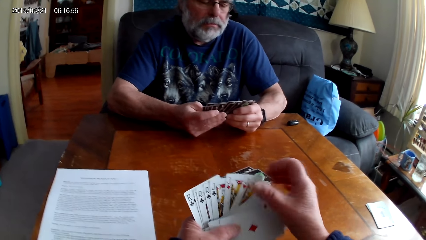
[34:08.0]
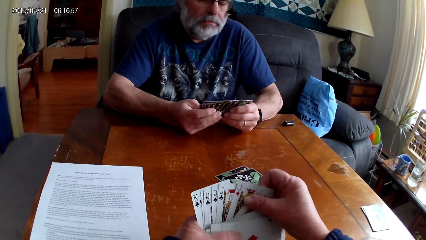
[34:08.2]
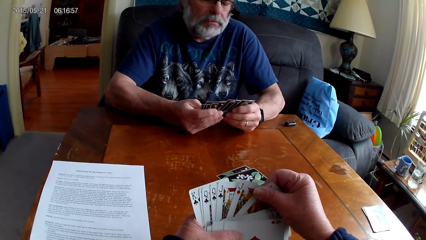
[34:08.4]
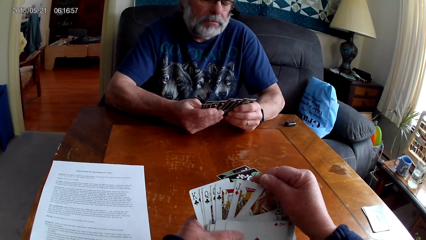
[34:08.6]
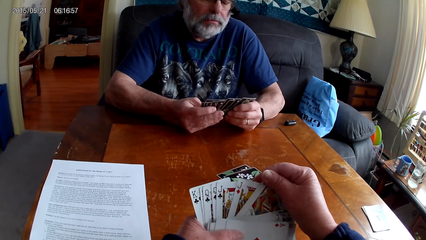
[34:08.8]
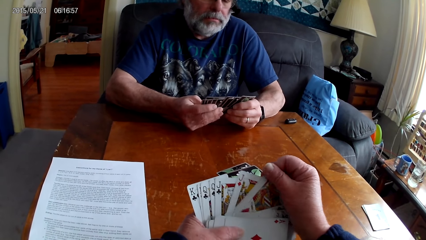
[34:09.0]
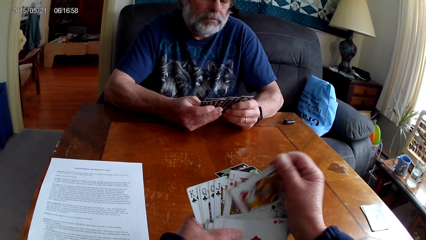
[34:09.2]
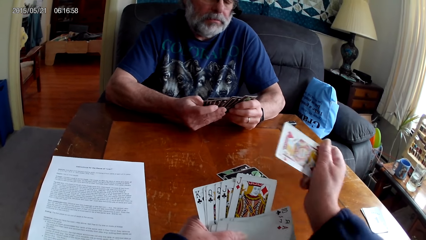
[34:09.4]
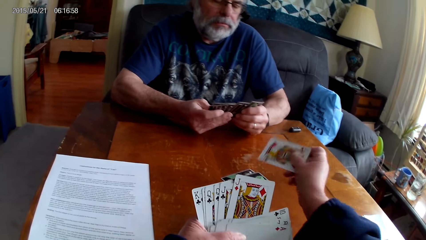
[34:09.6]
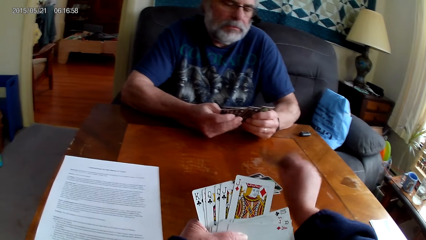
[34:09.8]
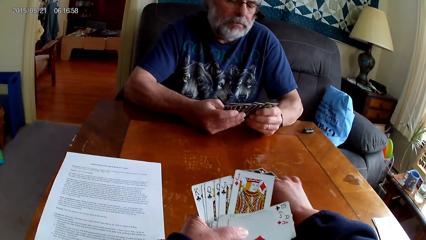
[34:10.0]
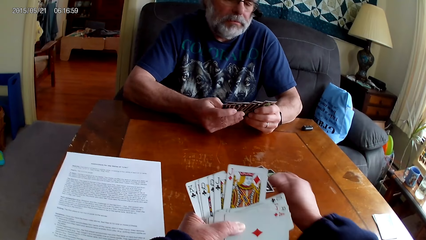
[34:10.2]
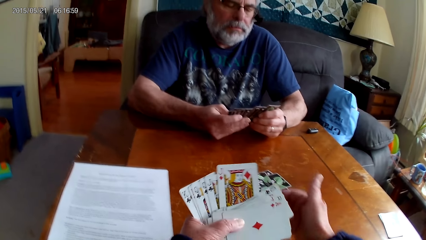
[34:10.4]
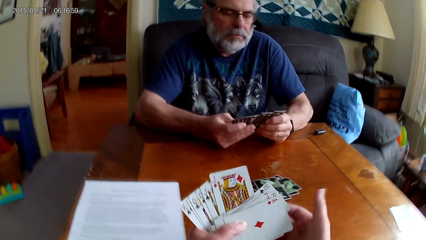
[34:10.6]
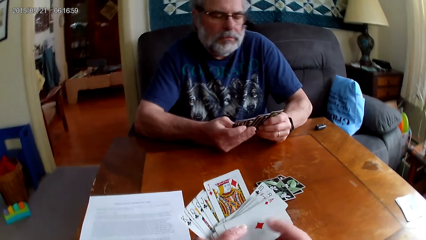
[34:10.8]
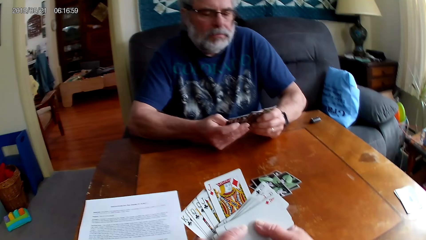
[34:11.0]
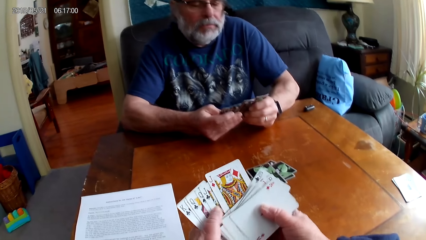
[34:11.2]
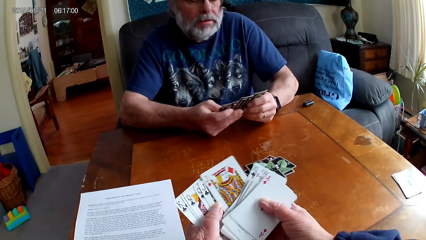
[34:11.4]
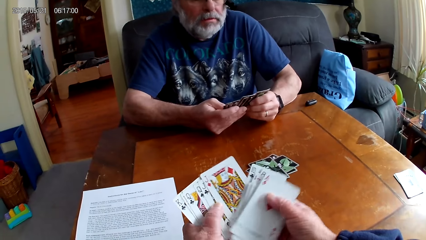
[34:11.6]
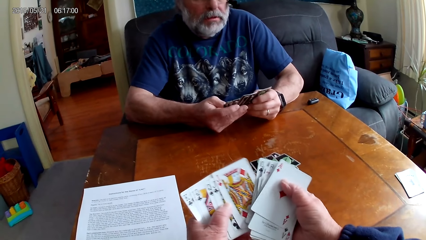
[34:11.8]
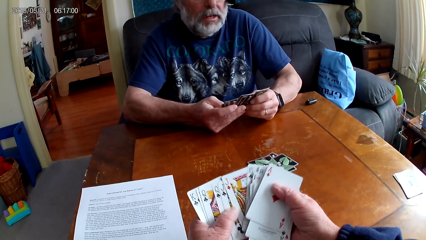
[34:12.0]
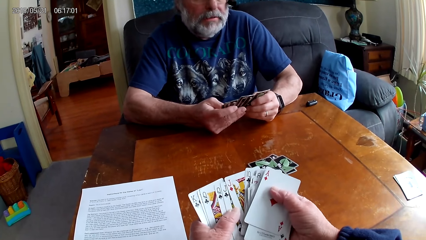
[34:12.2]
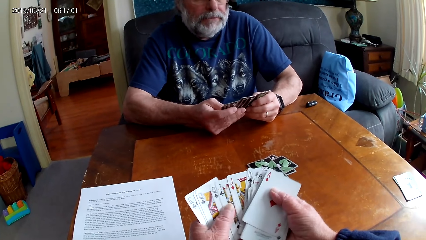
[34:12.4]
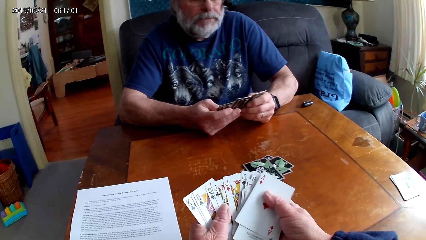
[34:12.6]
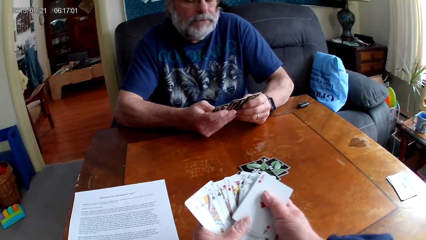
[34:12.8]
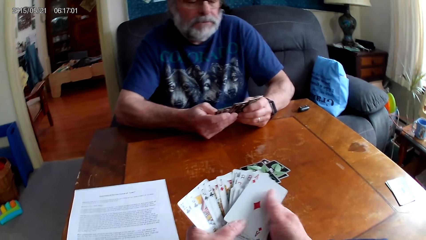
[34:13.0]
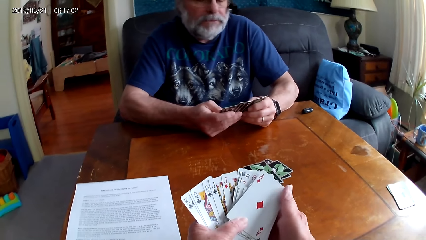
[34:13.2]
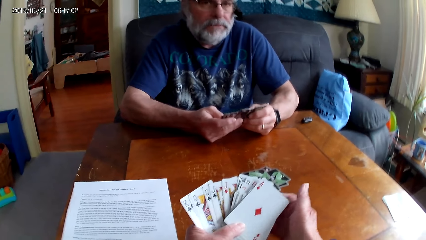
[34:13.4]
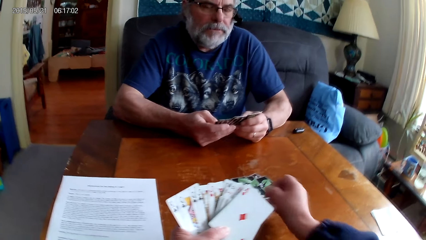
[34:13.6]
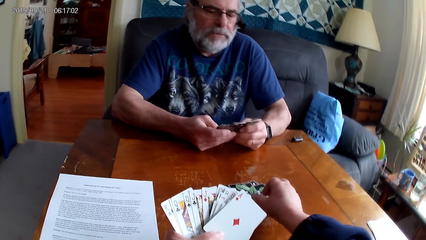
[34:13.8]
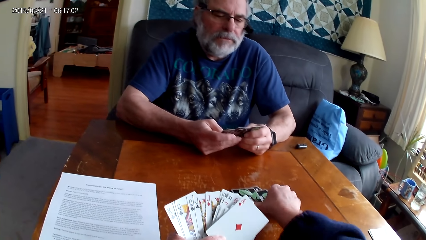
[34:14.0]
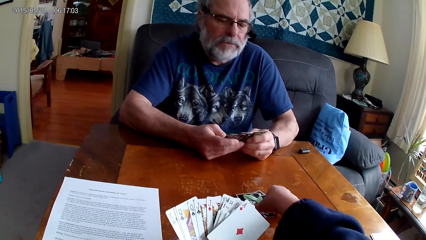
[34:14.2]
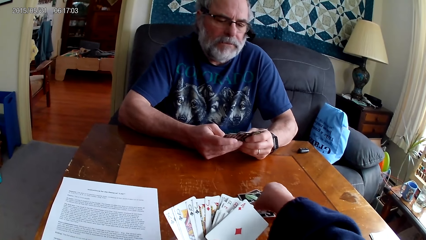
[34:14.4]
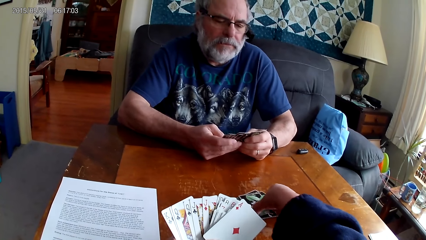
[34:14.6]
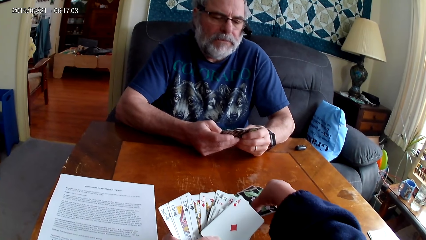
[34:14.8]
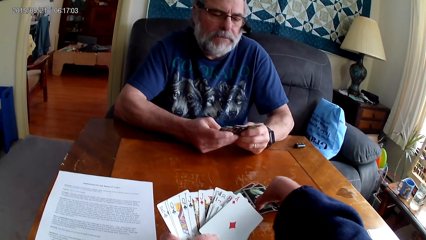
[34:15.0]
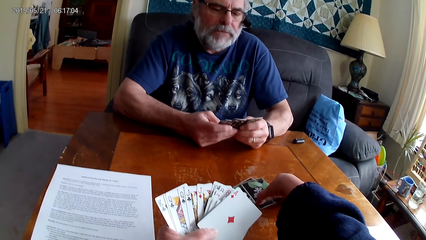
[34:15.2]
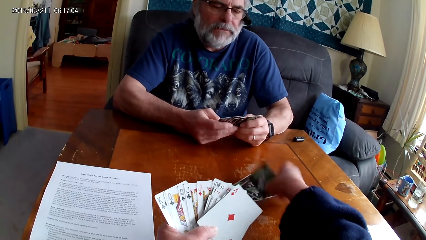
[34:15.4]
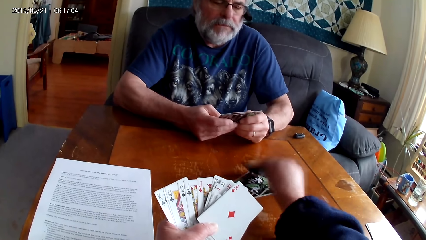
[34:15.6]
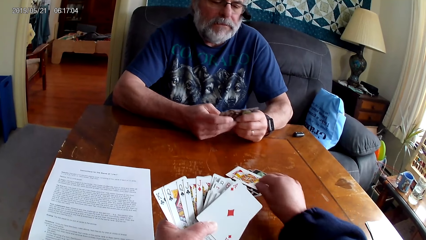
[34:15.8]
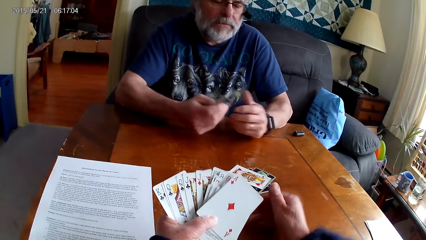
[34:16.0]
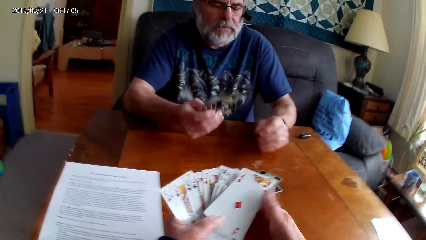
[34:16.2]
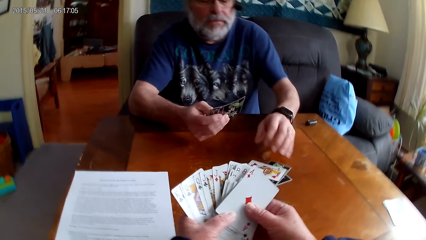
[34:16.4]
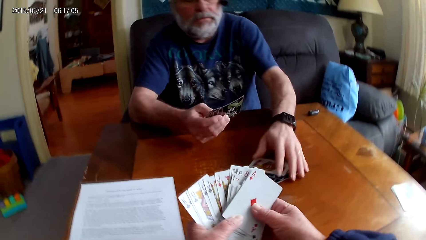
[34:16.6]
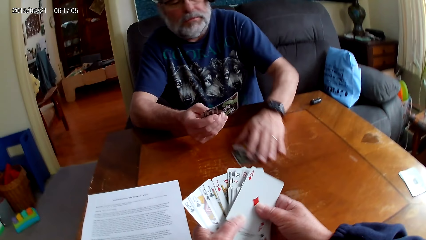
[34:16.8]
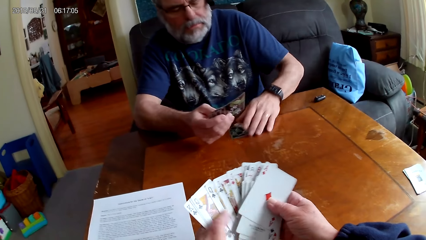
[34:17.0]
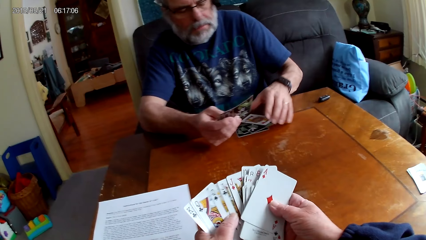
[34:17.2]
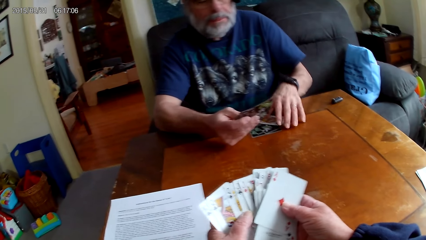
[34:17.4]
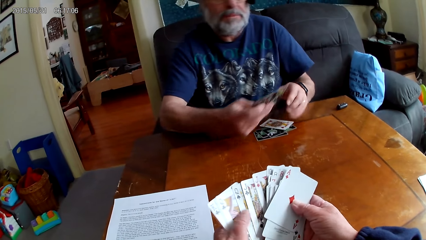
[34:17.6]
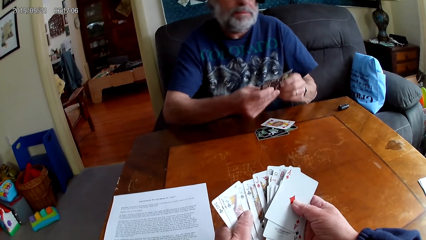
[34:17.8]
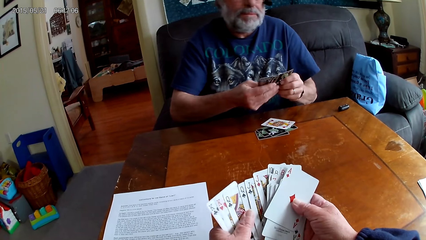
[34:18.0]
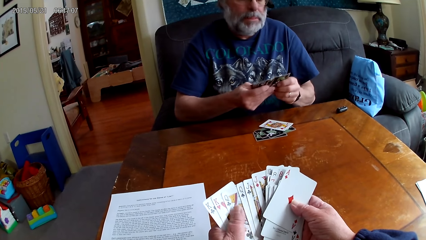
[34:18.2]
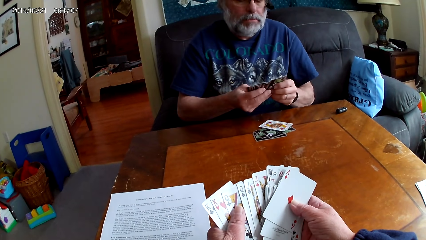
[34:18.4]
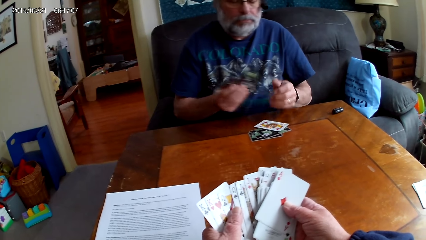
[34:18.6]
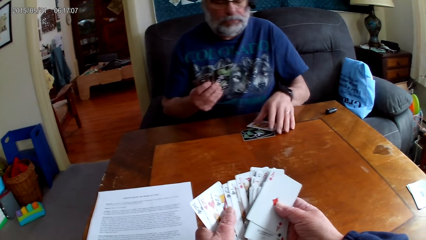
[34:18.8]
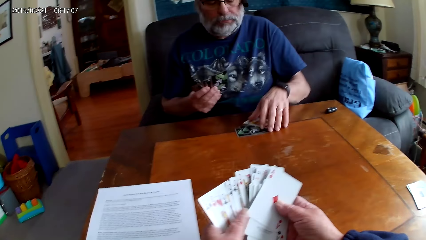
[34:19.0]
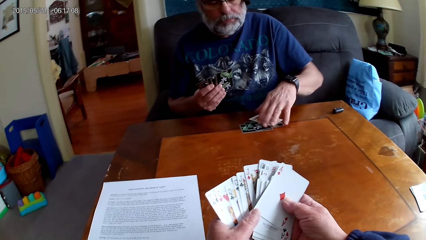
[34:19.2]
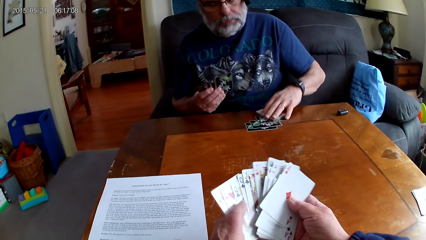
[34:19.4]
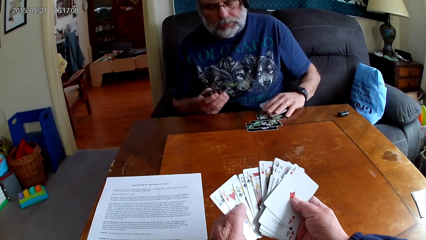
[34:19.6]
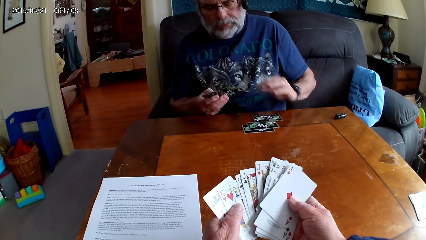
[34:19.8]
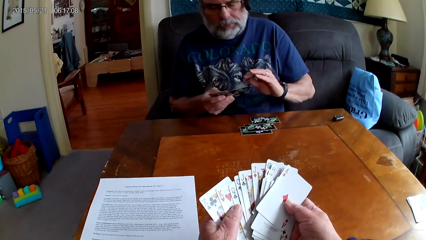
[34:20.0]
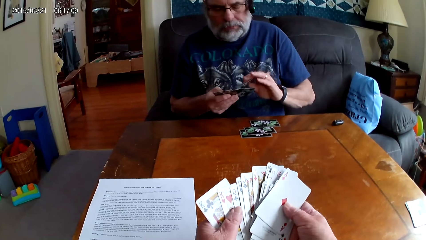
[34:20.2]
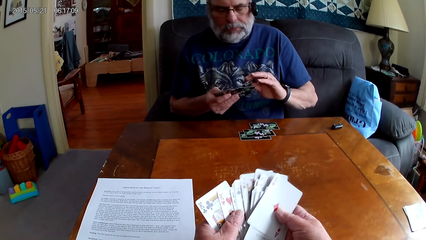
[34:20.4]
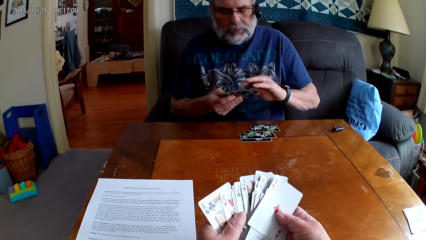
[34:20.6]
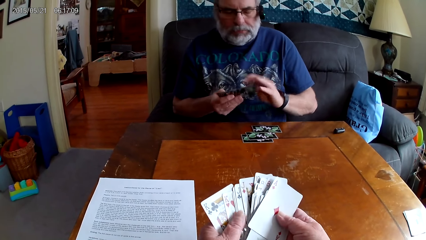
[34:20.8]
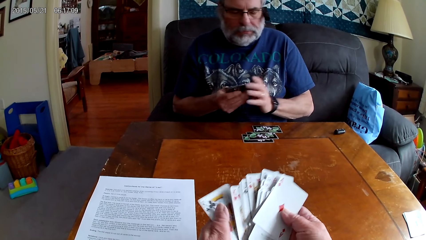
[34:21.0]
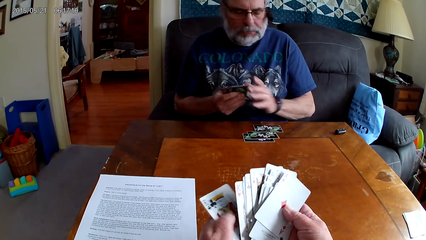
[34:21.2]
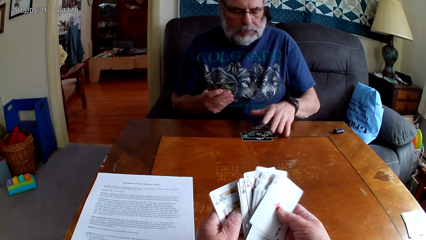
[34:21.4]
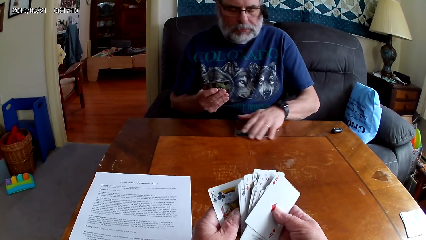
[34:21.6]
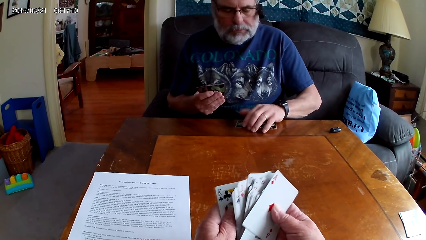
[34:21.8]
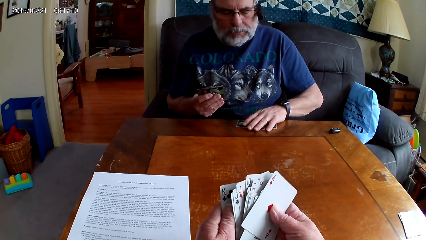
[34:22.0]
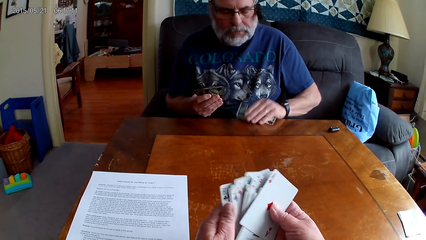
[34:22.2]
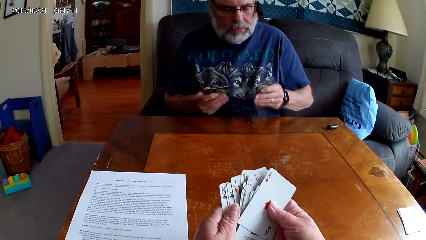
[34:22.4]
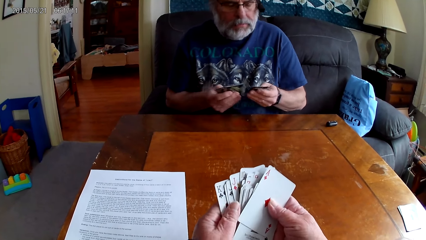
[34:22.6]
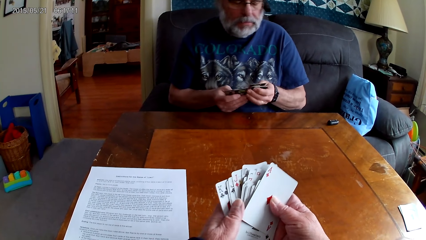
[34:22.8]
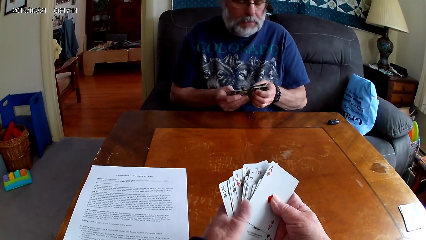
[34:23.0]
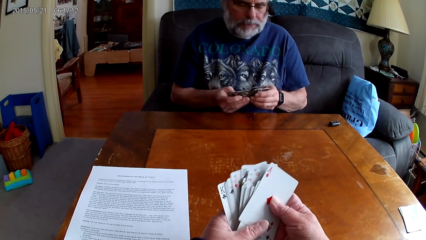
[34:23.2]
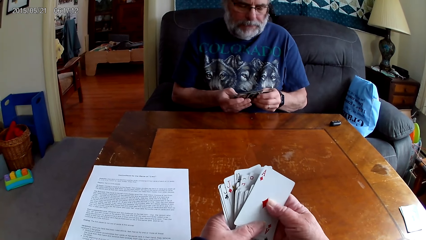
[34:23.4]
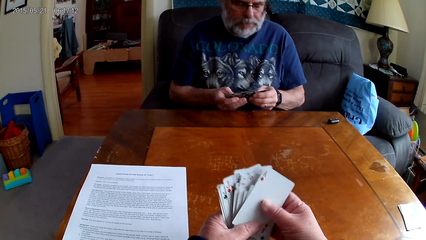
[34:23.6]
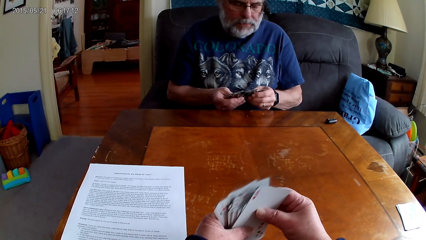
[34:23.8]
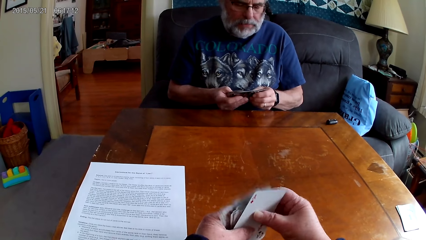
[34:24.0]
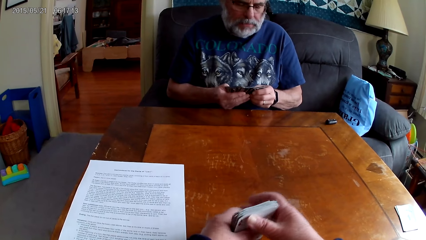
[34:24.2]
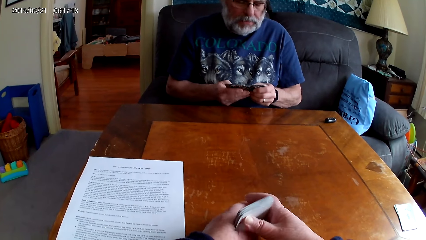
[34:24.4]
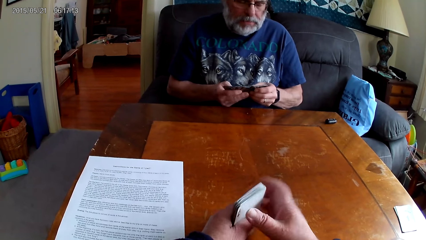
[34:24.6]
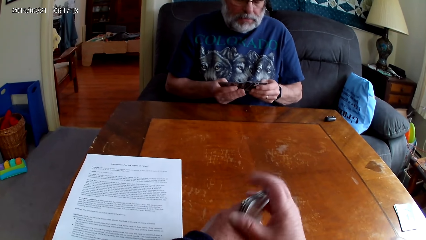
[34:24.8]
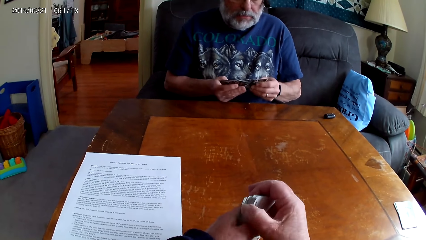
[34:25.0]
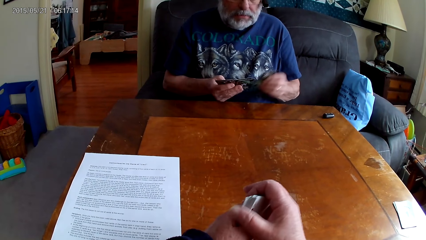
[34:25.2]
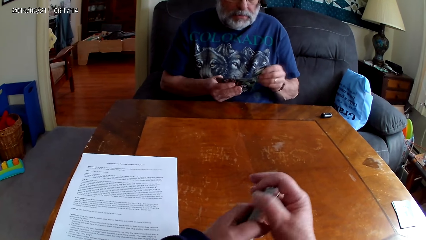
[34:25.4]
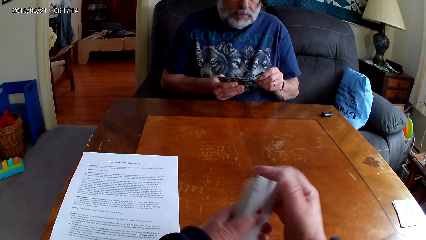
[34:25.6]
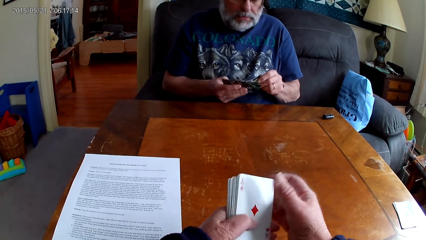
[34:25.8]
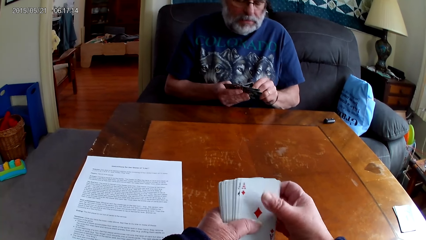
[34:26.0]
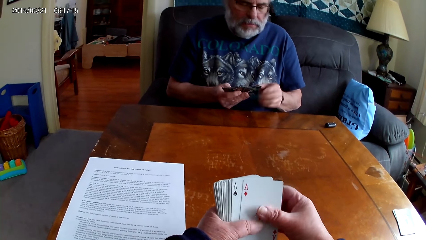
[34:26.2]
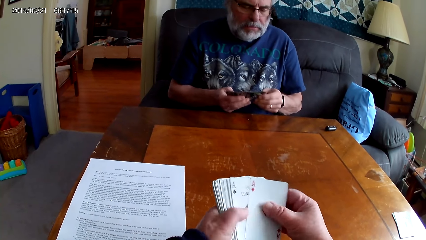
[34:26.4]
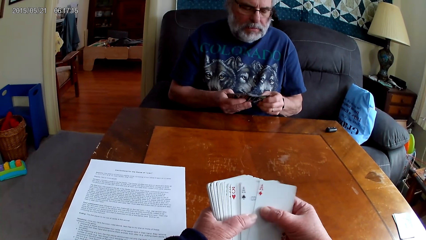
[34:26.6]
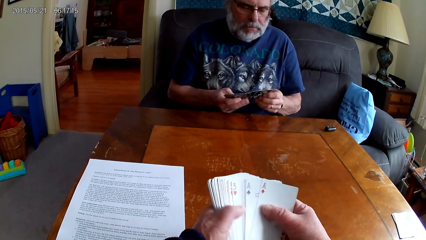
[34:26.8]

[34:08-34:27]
The camera wearer puts a card on the table. A man speaks. The camera wearer turns a card on the table. The man picks cards from the table. The camera wearer arranges cards.
